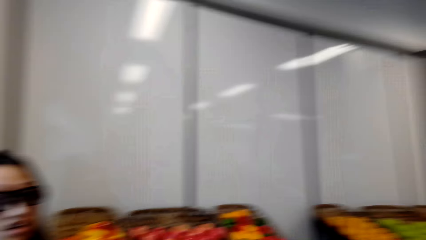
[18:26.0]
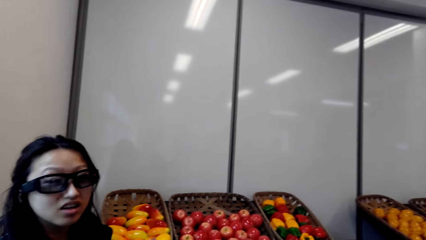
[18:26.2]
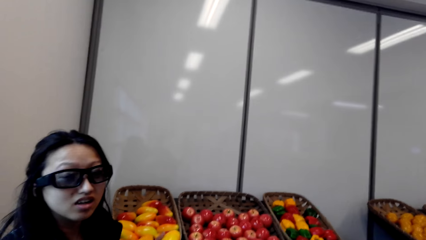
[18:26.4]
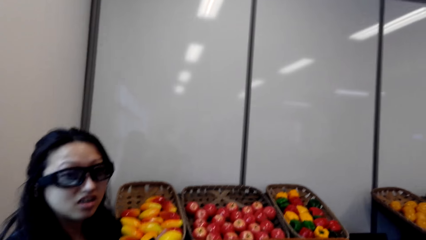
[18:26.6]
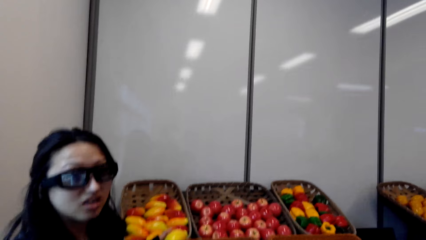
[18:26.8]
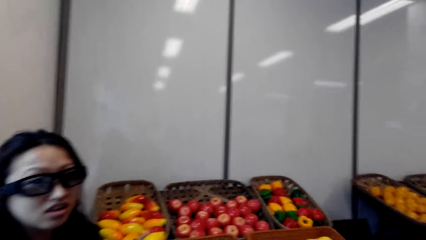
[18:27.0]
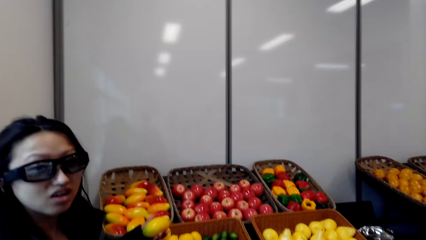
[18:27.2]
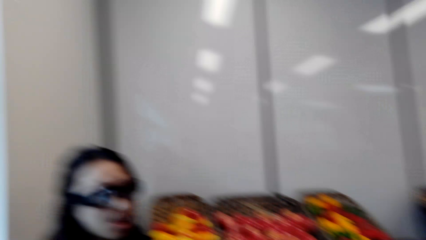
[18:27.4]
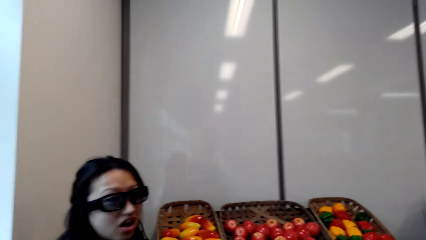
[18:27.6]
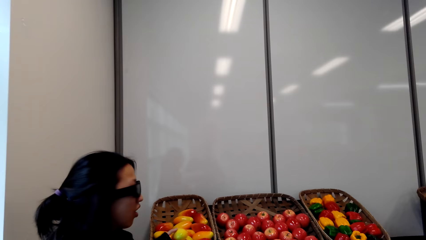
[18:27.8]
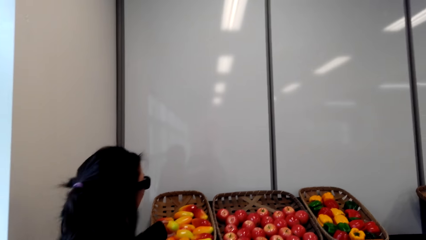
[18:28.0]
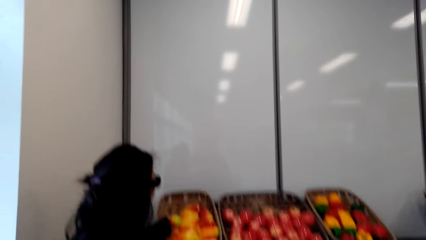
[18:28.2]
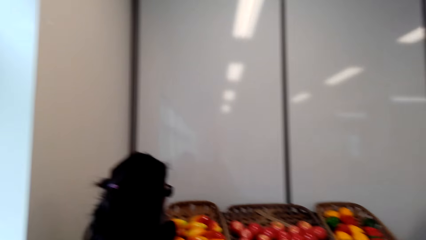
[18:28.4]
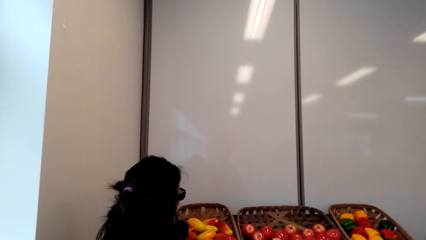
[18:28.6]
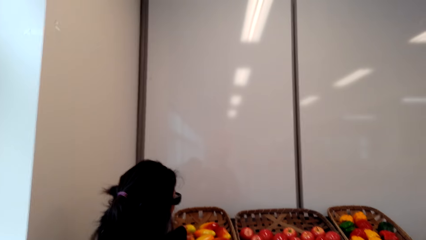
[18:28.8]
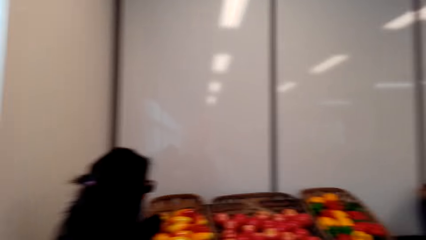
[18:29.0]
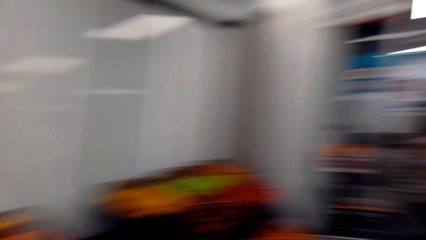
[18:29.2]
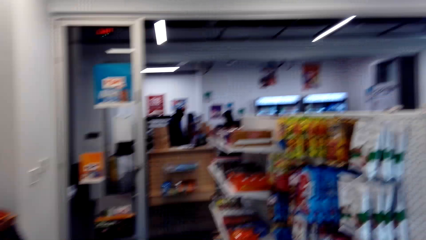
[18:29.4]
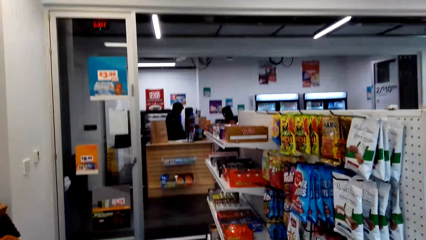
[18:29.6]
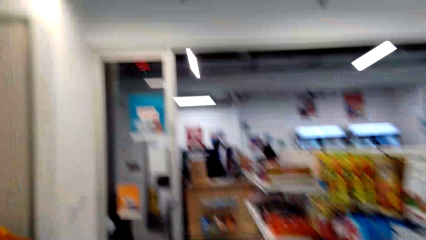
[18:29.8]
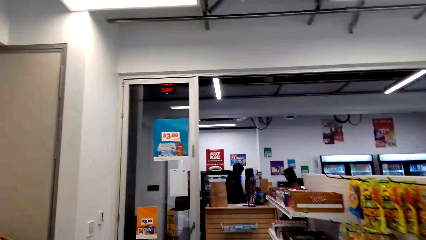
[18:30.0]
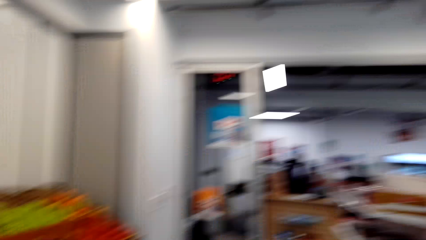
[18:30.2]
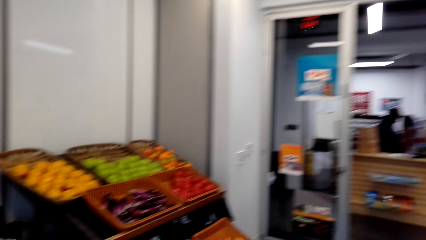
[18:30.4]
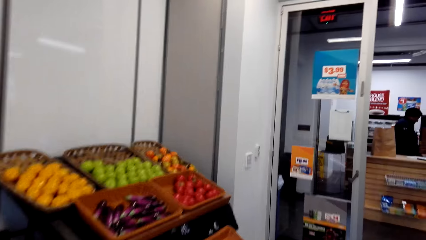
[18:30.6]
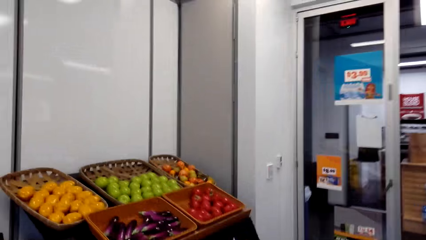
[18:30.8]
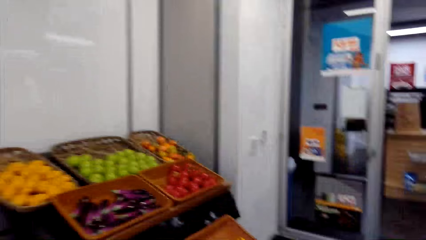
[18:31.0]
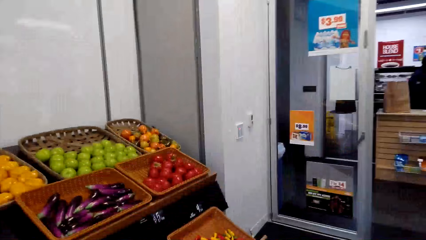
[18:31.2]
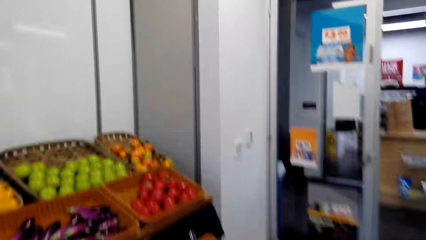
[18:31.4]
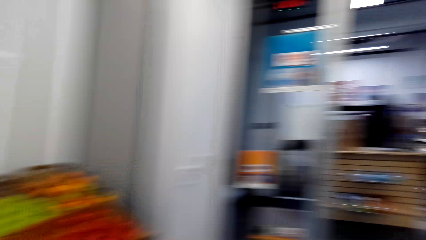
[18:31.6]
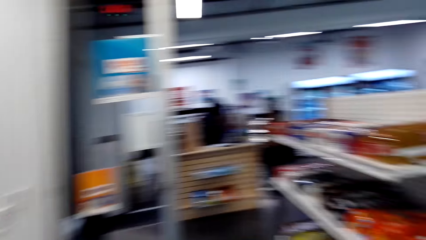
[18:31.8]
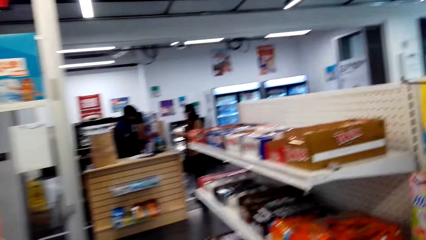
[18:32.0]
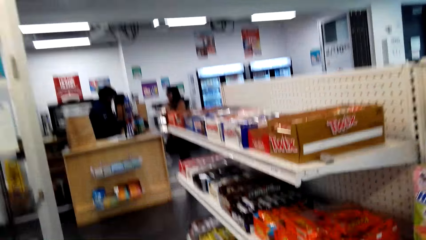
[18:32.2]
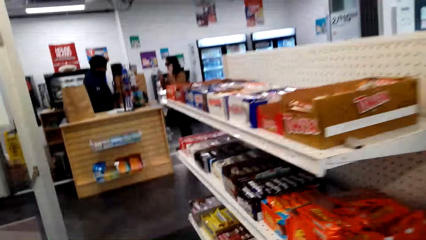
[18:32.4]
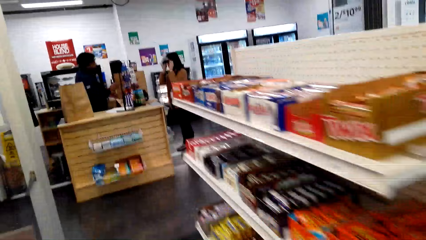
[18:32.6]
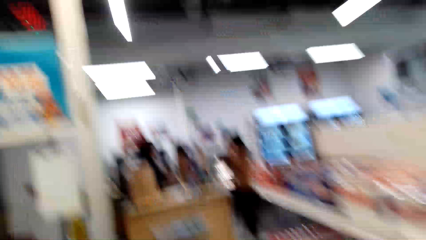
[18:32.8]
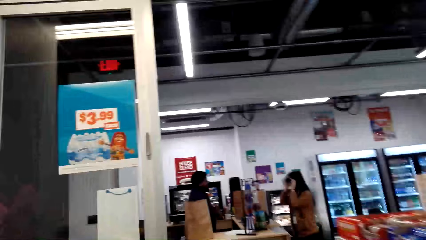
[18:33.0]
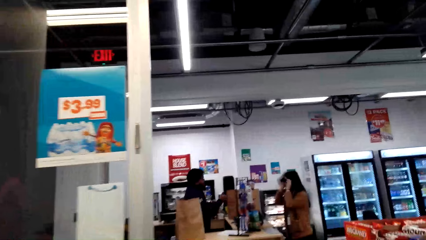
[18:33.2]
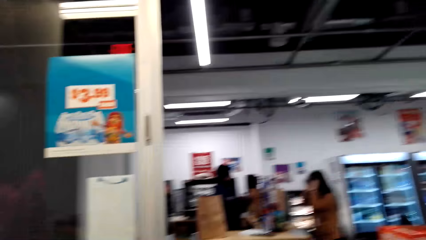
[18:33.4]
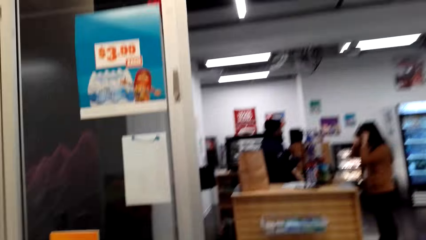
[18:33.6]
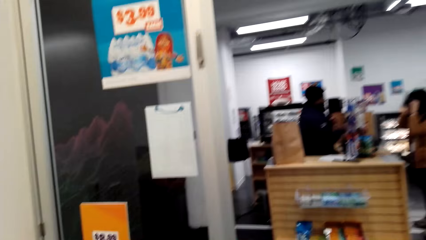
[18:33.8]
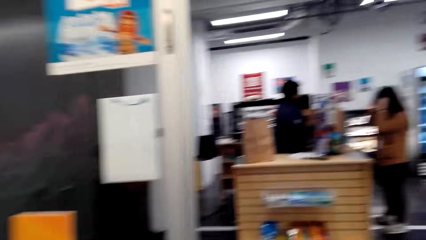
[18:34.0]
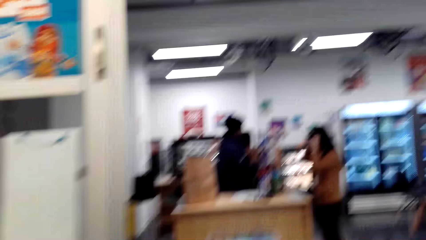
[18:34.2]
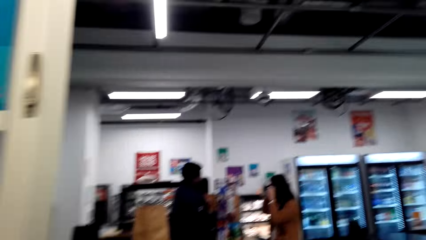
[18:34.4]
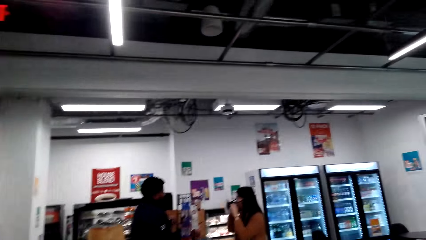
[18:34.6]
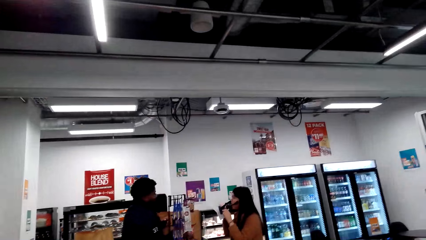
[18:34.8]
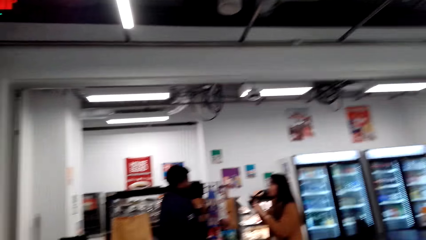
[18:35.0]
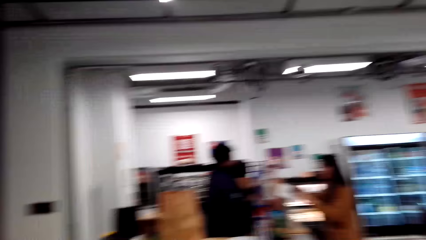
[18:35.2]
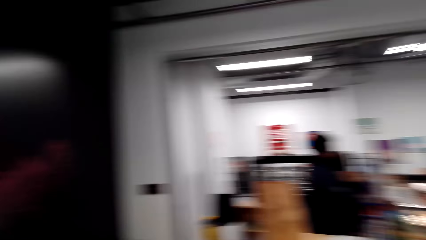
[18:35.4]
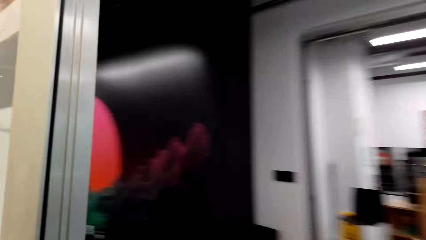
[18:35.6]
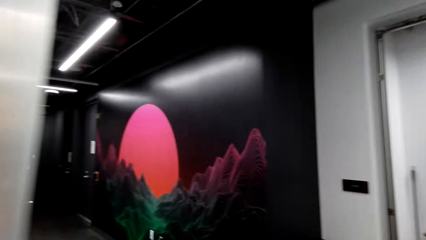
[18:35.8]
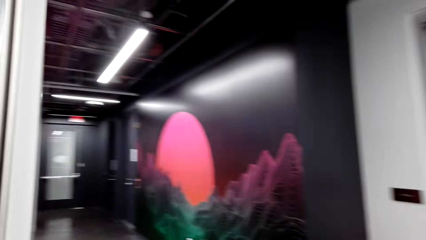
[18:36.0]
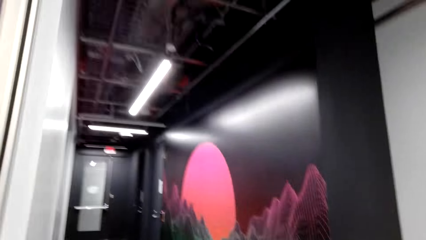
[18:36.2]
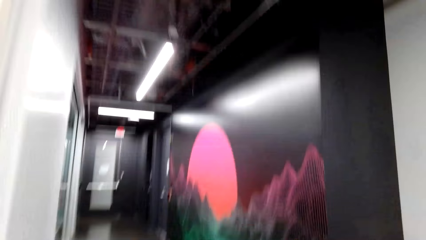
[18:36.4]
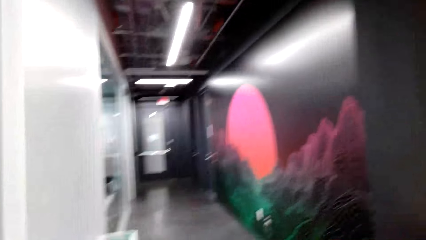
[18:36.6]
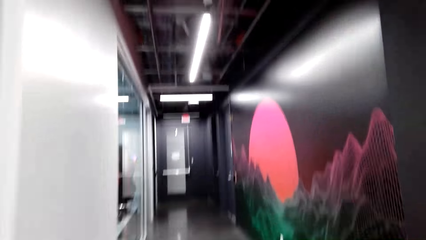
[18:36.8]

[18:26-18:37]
A woman speaks to the camera wearer. The camera wearer speaks to the woman. They walk in the supermarket. They speak to the woman. They walk in the supermarket.

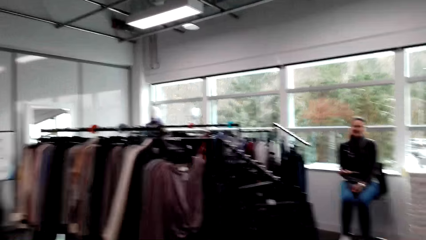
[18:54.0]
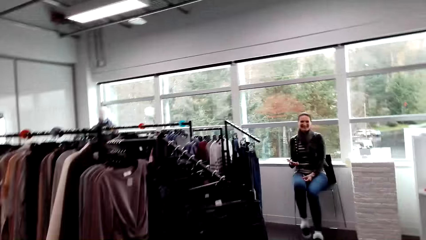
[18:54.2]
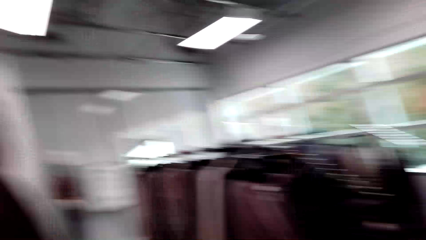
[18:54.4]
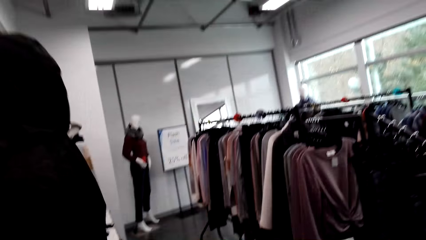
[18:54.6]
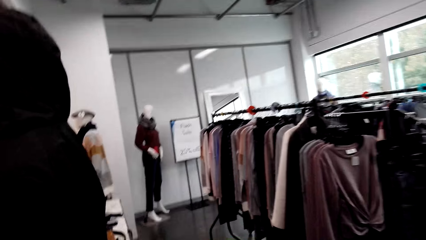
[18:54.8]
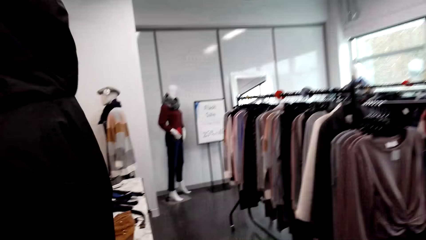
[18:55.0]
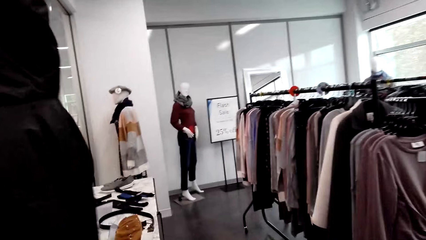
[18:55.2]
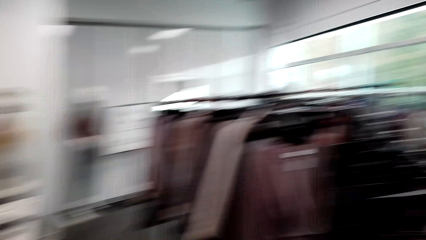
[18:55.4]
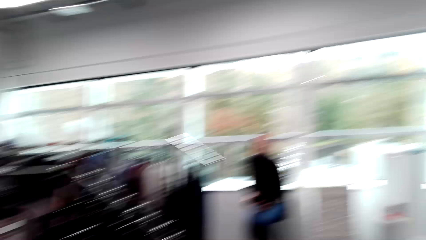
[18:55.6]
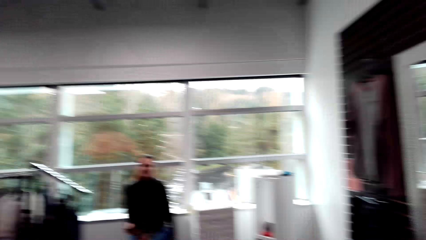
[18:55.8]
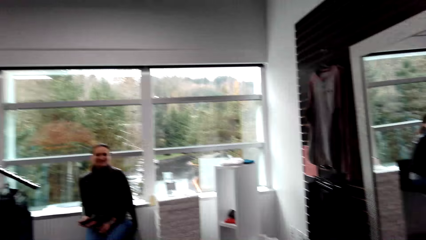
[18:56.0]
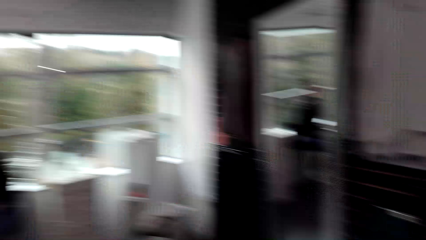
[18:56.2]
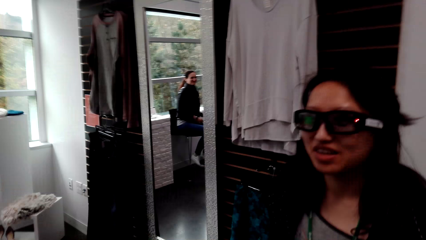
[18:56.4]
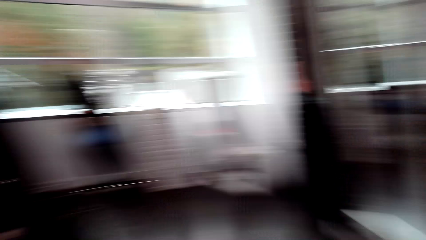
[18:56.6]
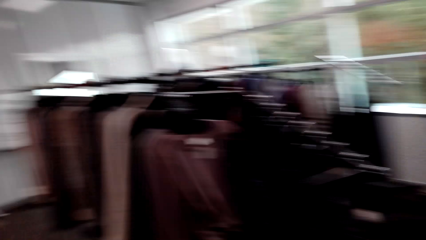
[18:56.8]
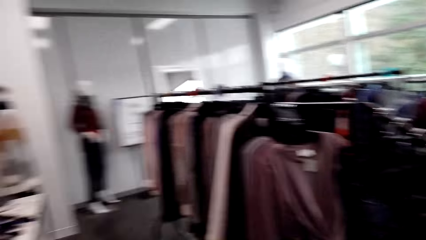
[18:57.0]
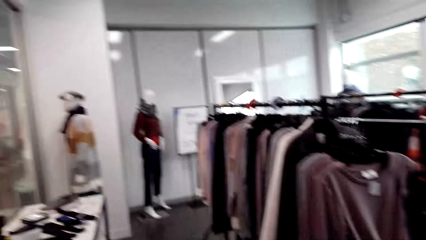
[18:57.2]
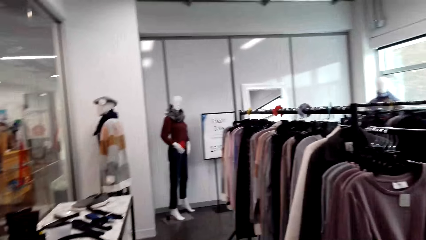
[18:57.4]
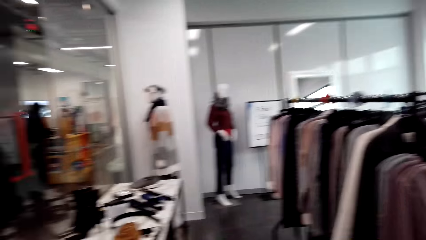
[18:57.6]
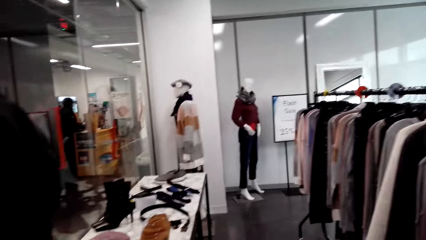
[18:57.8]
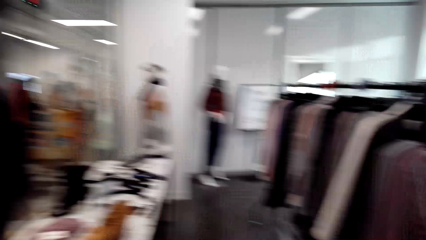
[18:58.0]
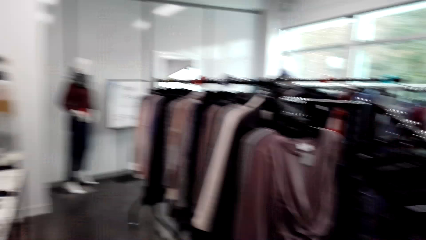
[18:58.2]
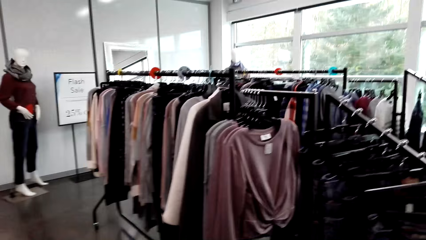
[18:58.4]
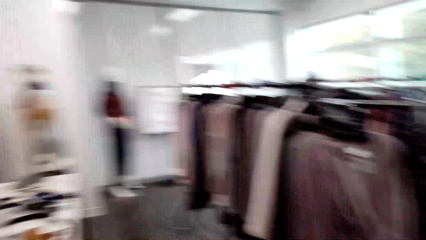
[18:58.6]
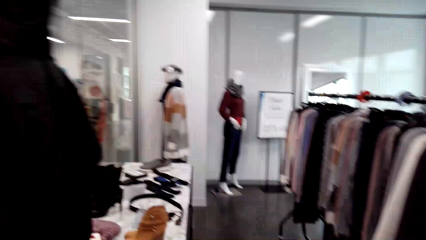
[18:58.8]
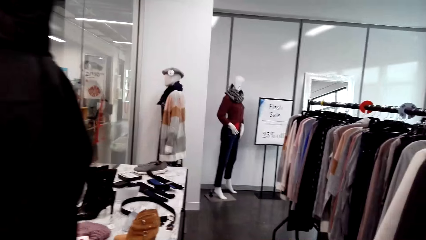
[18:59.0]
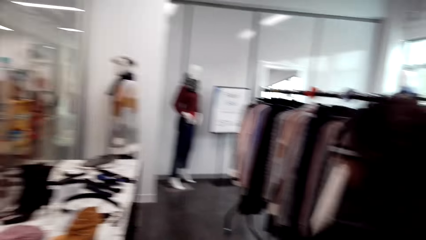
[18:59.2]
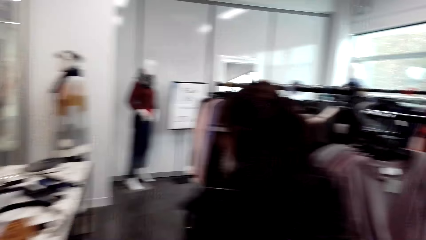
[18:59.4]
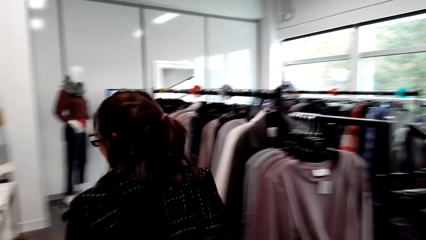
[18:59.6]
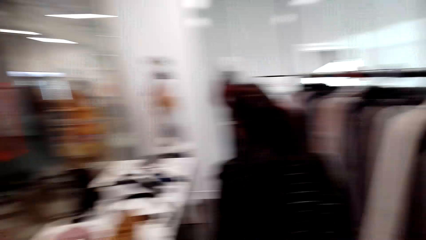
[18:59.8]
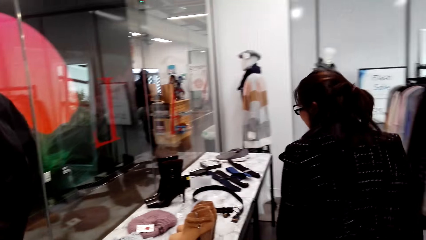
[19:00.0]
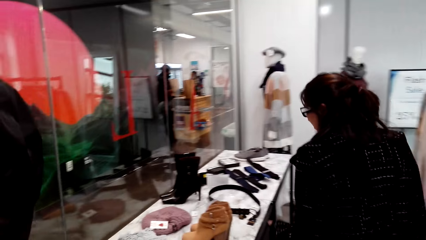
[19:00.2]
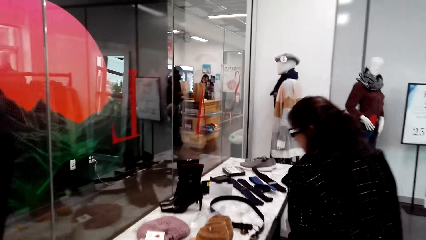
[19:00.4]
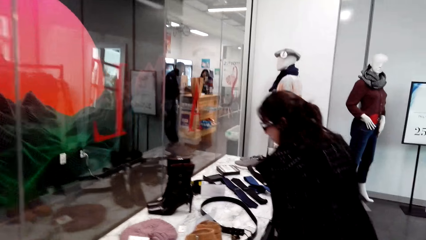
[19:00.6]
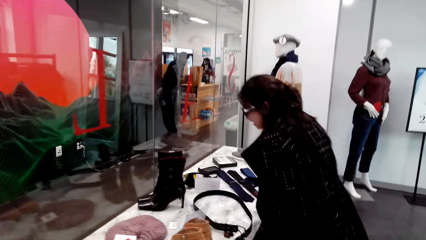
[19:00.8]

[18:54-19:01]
The camera wearer laughs. They look around the clothes store. They speak to a woman.
